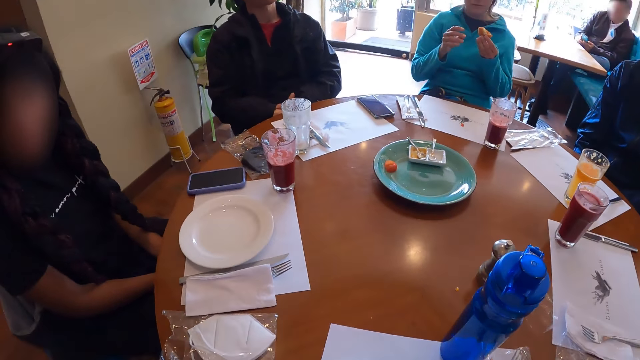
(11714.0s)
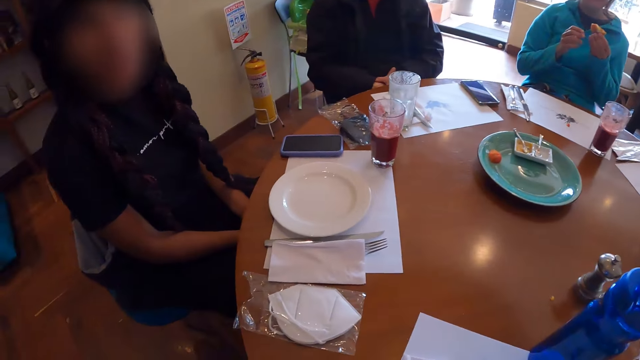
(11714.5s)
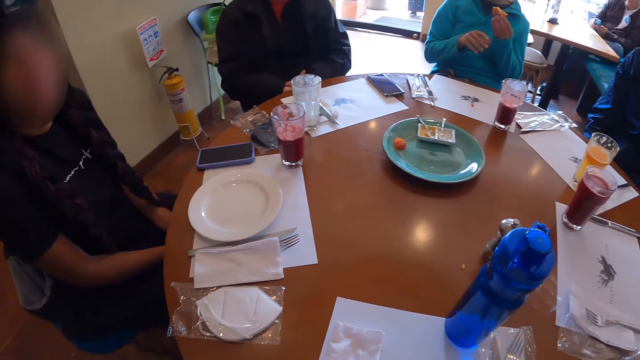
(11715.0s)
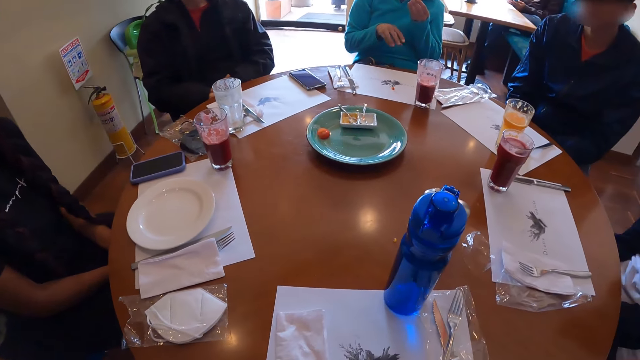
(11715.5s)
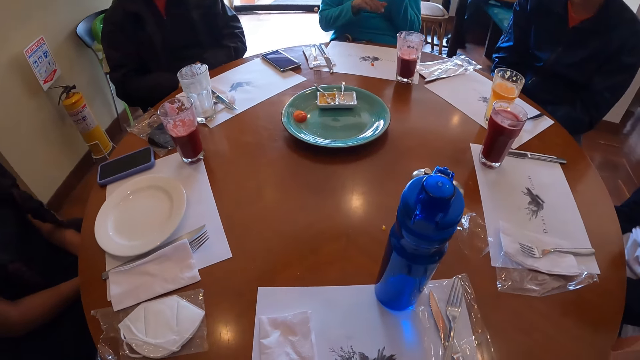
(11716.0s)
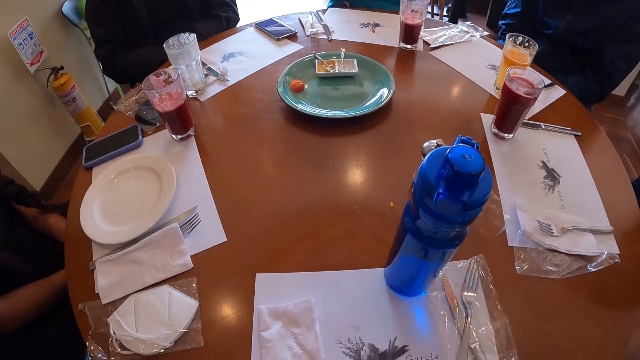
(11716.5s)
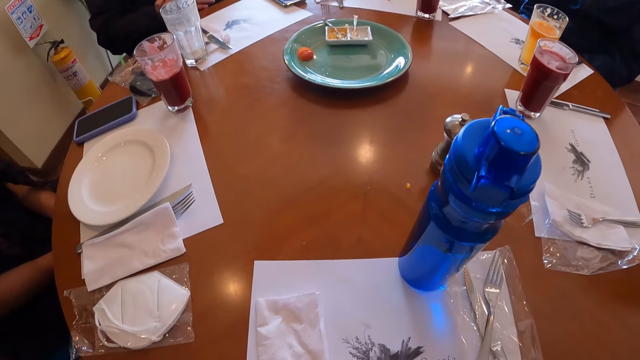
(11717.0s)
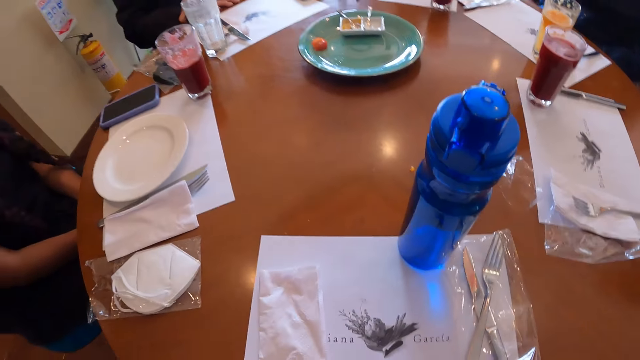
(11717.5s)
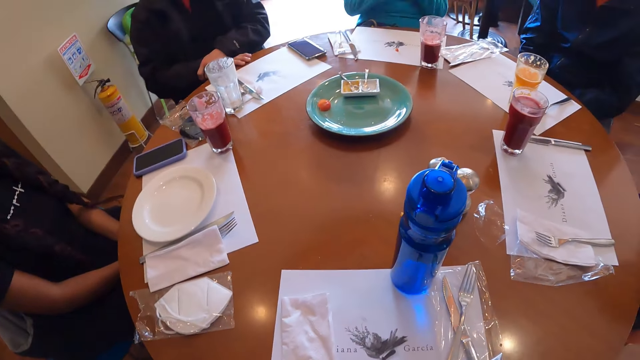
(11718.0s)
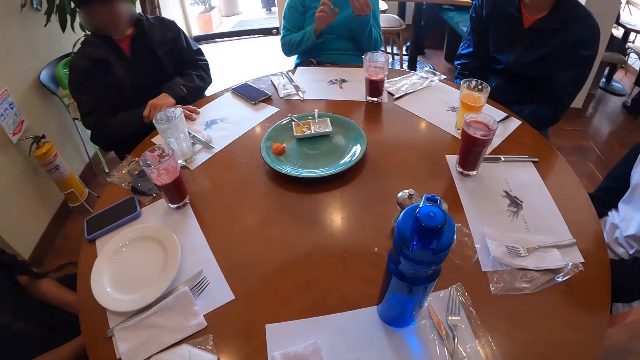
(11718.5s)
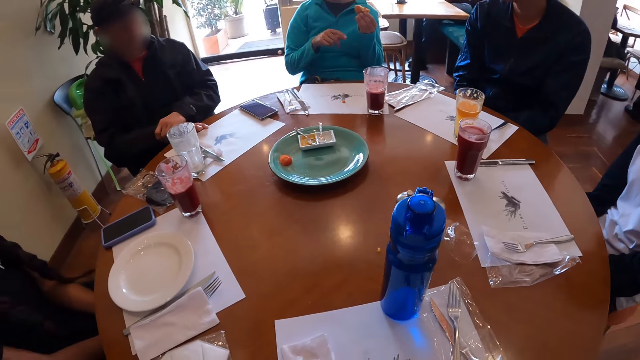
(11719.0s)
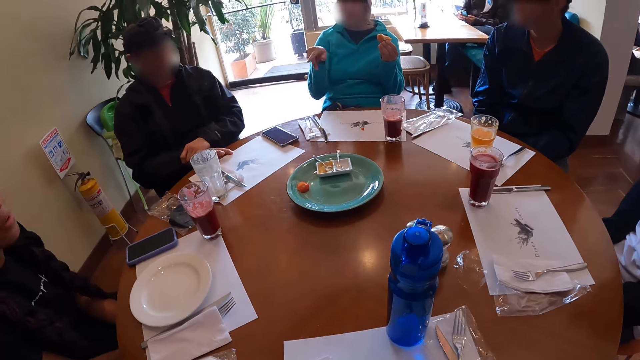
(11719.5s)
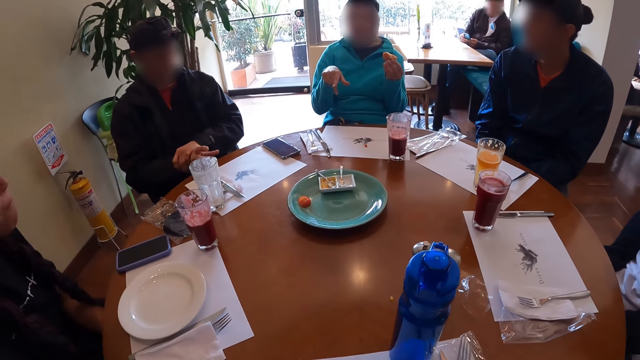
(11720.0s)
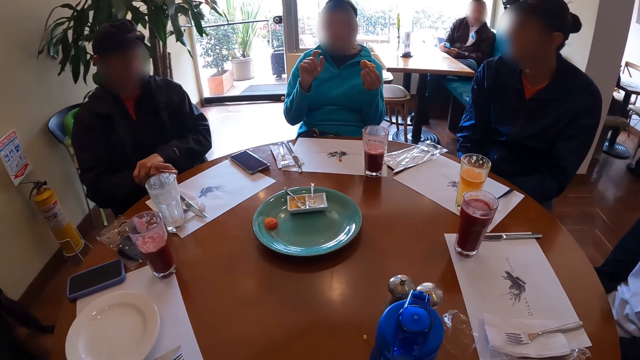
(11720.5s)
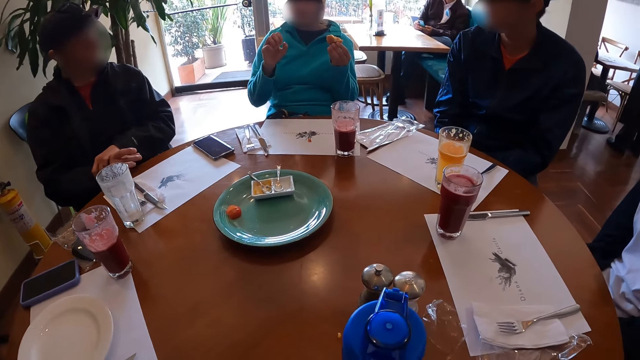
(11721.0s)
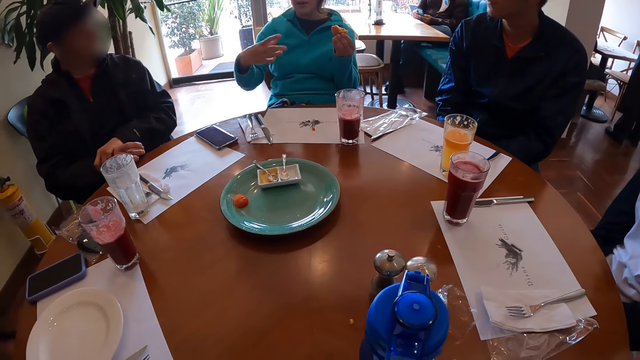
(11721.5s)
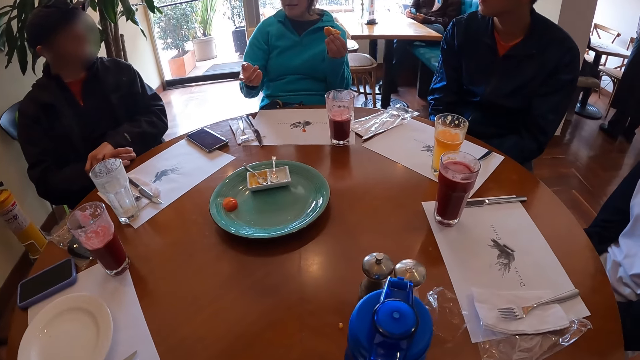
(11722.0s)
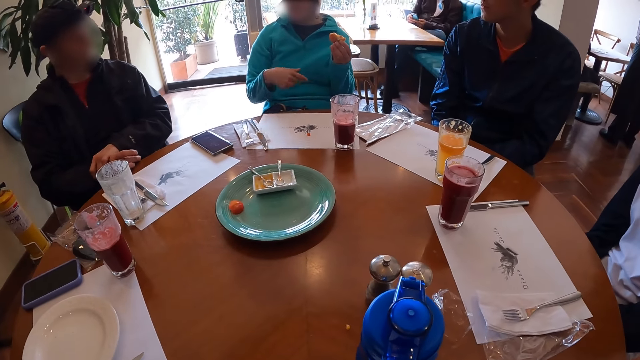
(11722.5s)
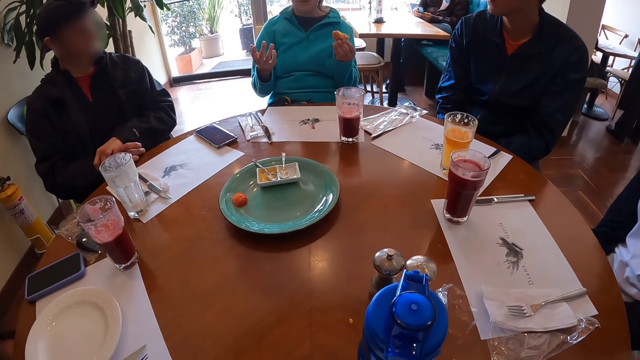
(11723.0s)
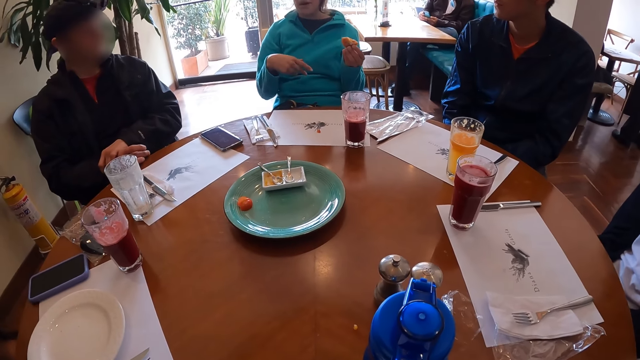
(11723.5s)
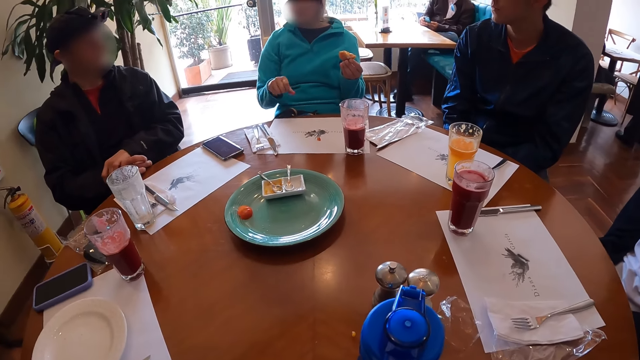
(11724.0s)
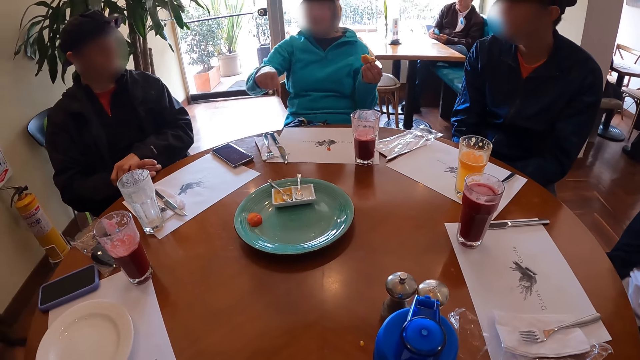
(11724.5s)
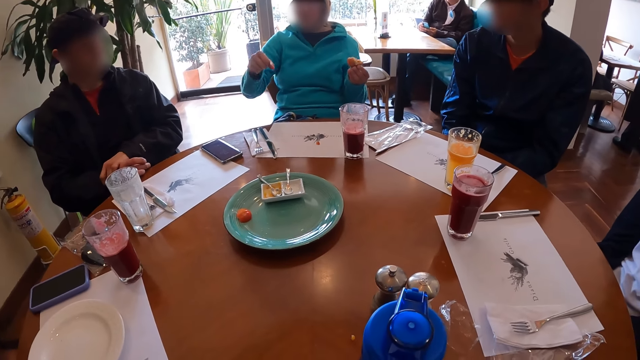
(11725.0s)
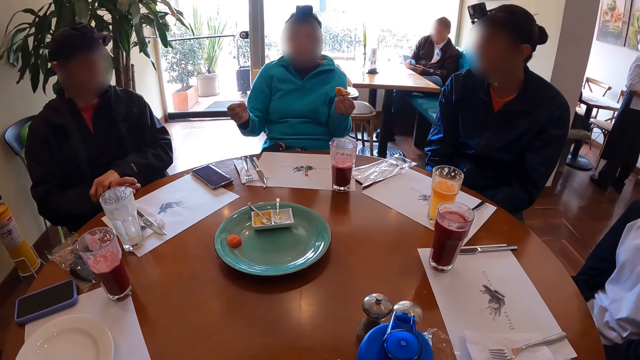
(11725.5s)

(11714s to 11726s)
The camera wearer talks to a woman. They listen to another woman.

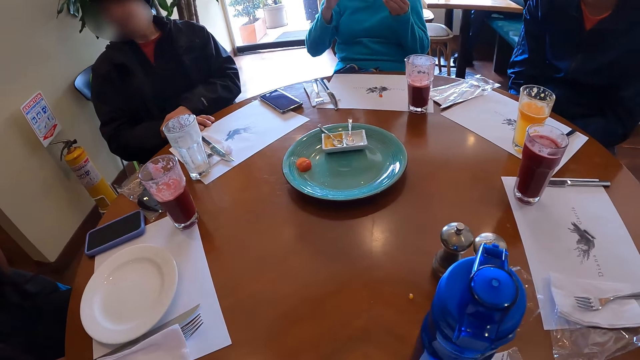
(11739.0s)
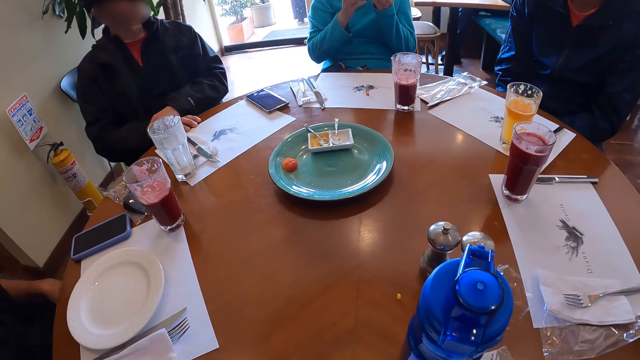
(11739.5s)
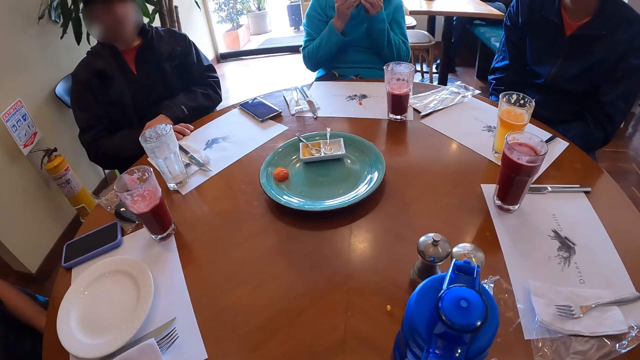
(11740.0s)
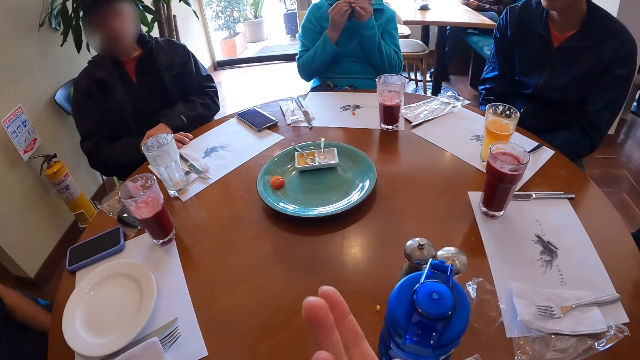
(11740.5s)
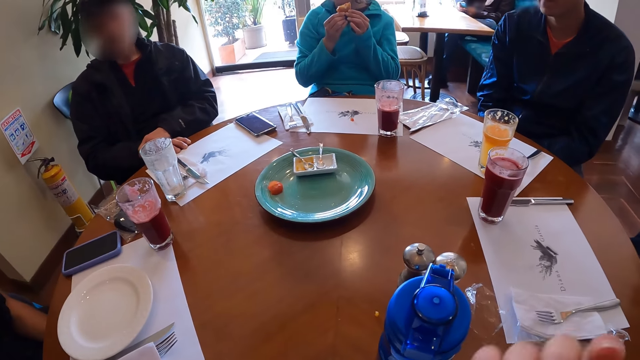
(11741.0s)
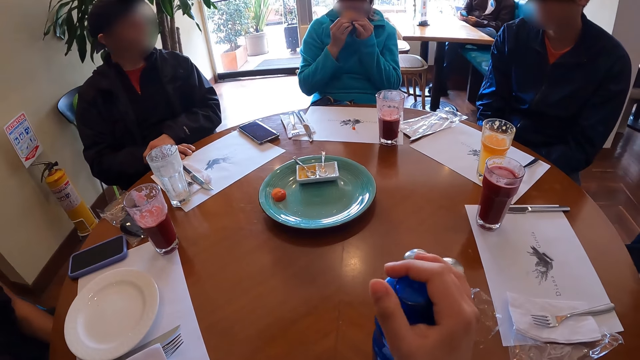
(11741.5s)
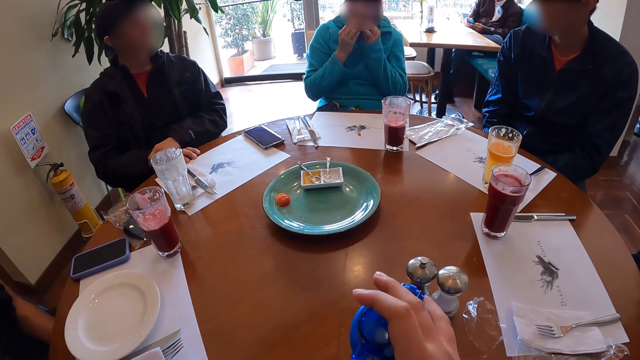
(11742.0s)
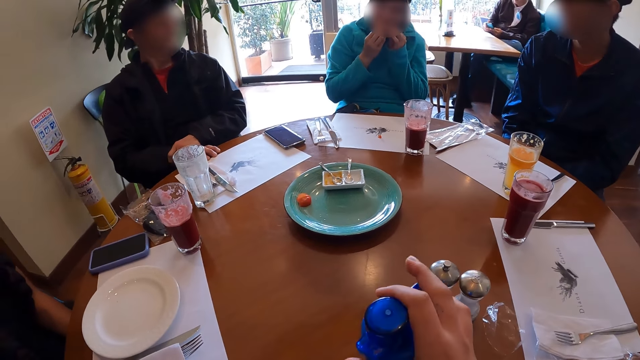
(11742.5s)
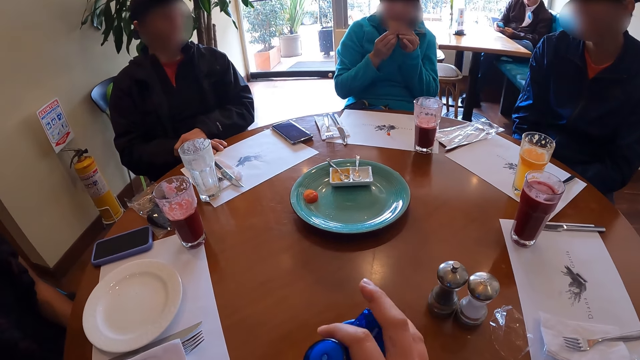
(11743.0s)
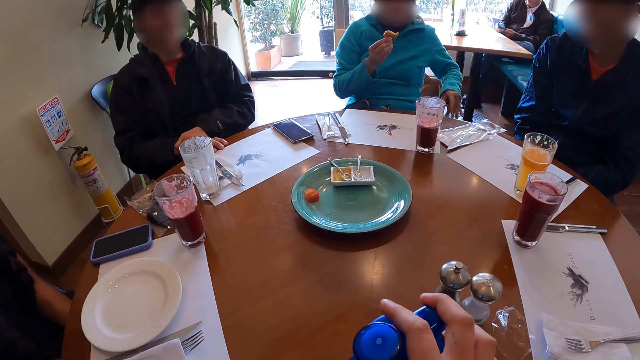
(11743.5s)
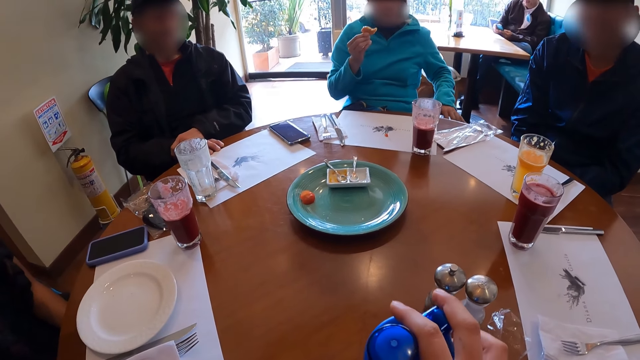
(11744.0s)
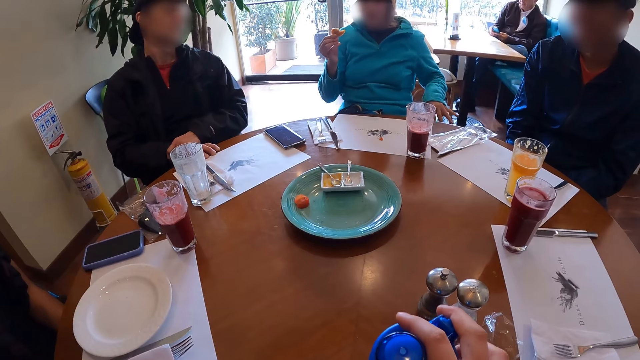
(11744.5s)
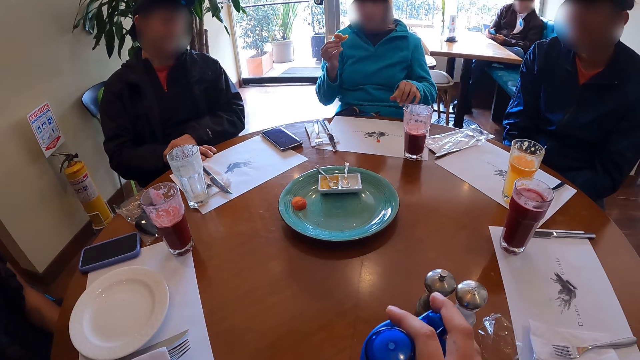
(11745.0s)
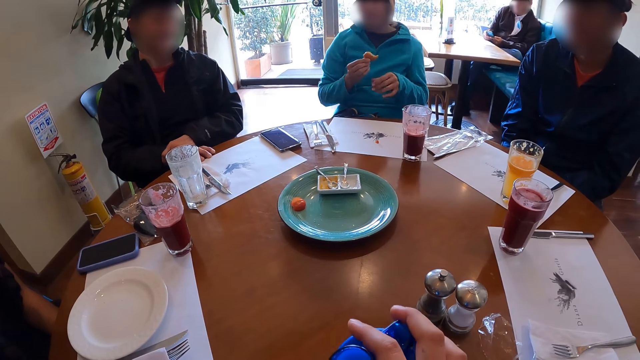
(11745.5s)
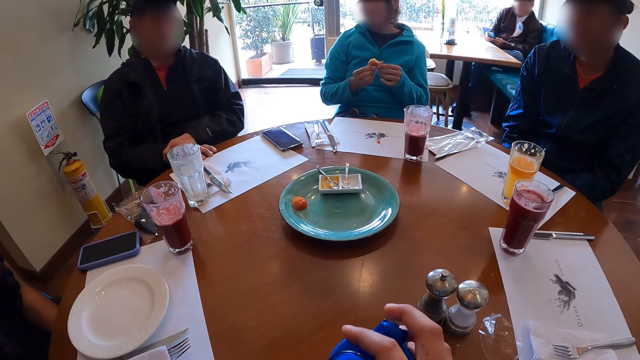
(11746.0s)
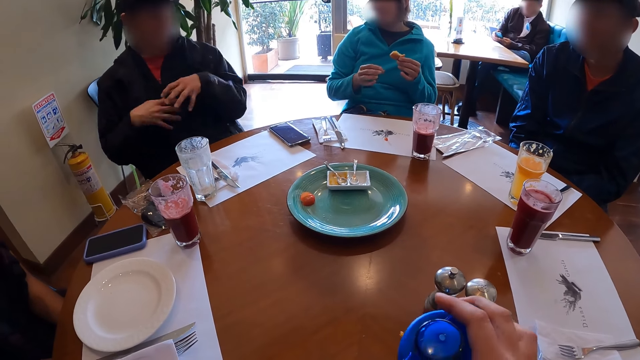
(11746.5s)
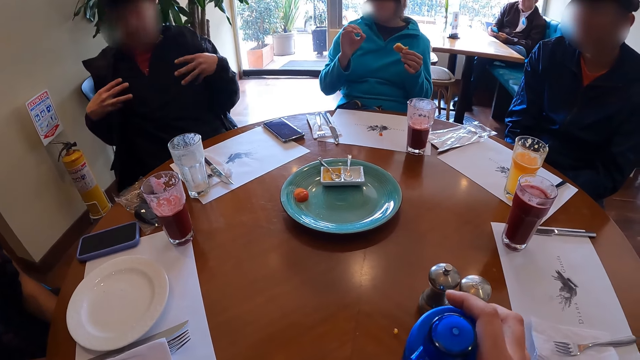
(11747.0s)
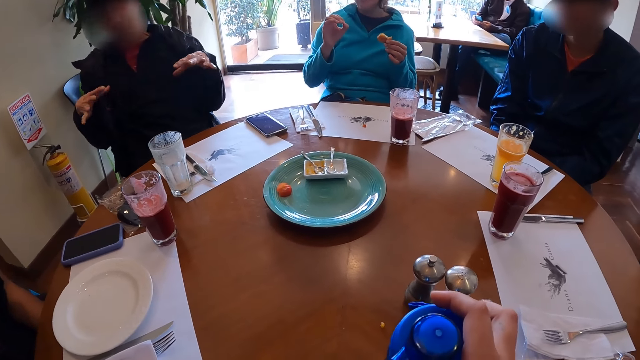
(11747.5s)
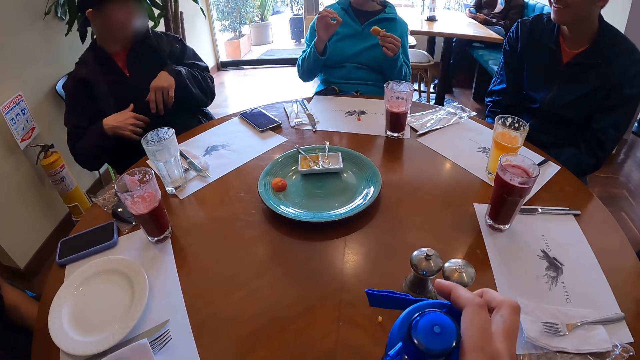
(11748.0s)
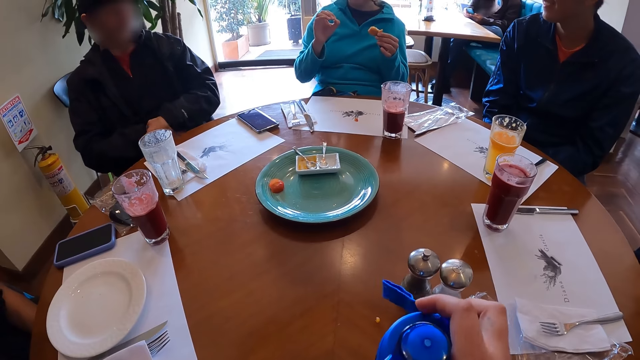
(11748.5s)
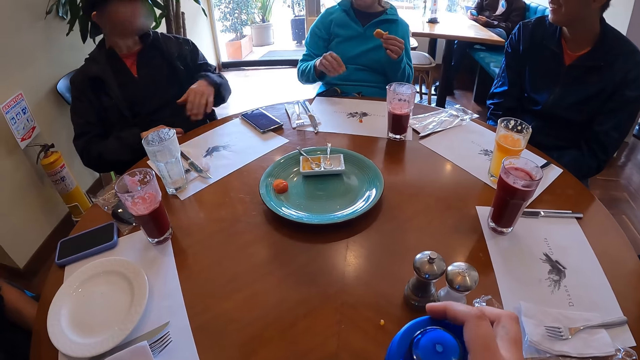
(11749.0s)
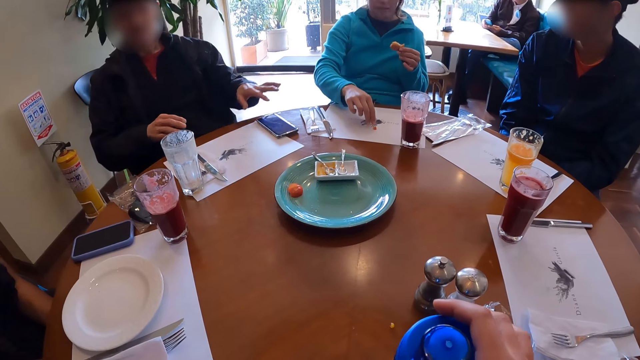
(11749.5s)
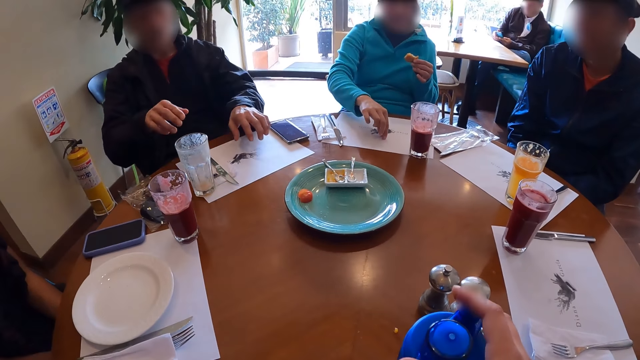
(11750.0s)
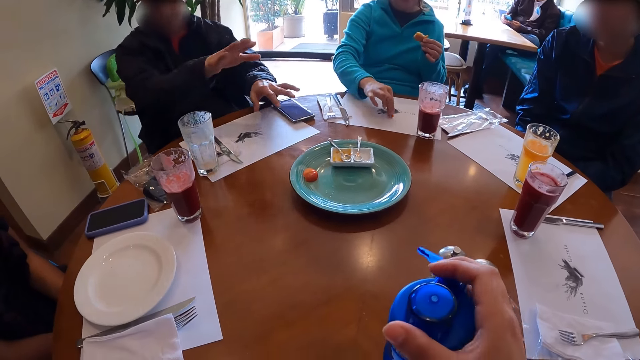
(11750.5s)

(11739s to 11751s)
A woman eats the bun in both hands. The camera wearer moves the right hand. She holds the water bottle on the table with her right hand. The woman packs some crumbs on the table with her right hand.
